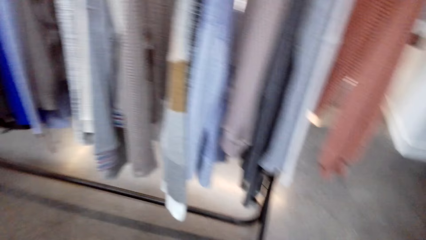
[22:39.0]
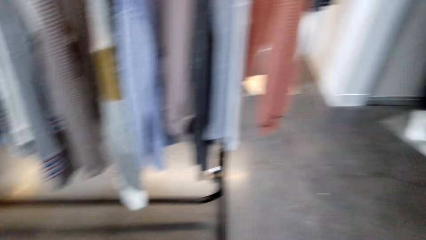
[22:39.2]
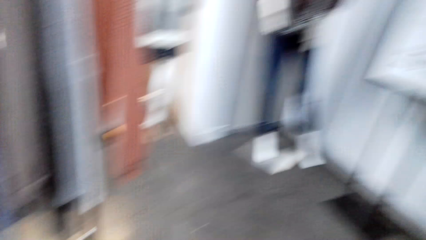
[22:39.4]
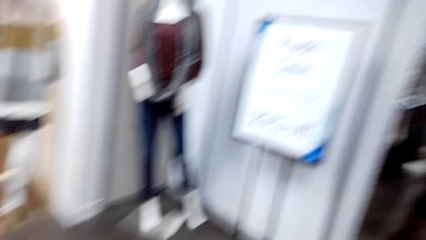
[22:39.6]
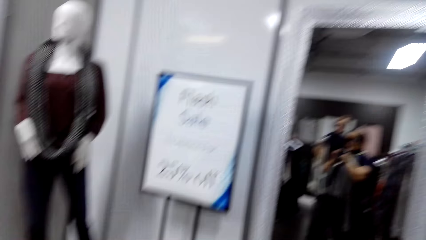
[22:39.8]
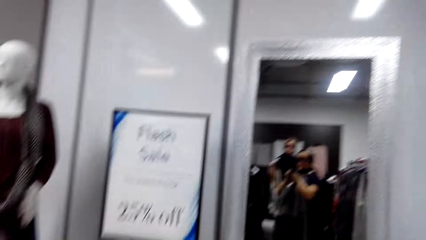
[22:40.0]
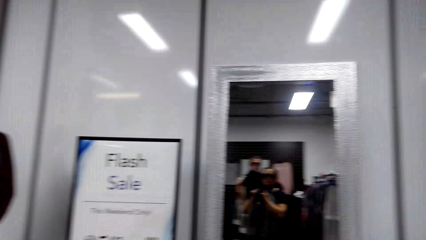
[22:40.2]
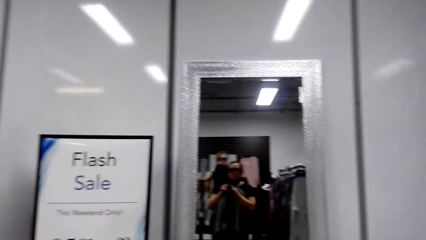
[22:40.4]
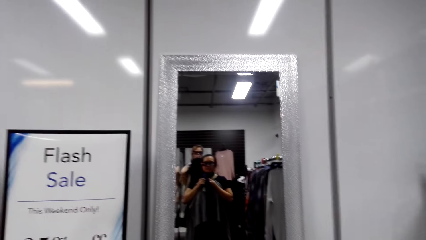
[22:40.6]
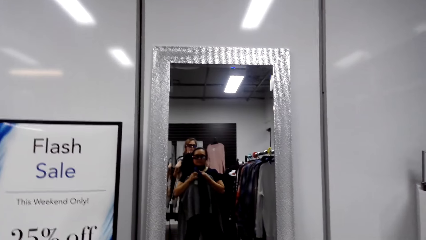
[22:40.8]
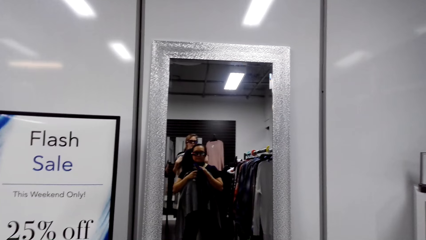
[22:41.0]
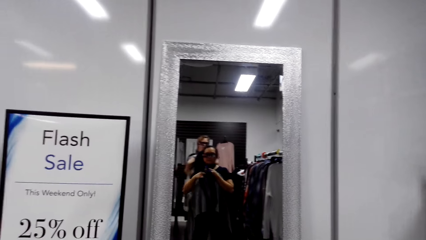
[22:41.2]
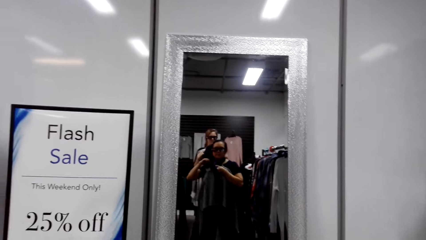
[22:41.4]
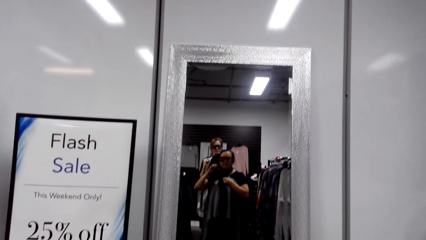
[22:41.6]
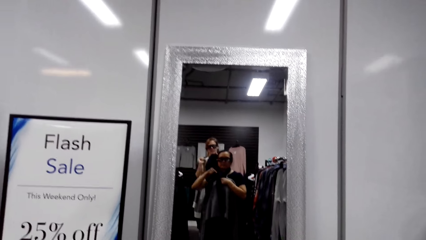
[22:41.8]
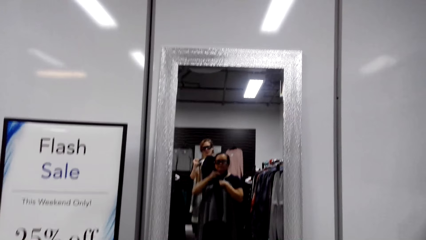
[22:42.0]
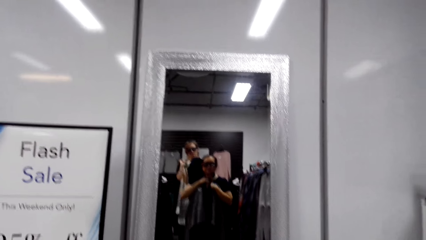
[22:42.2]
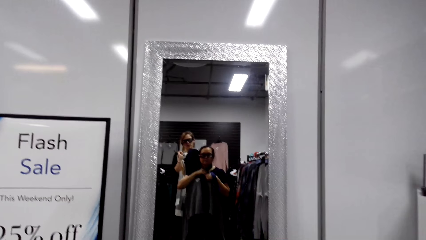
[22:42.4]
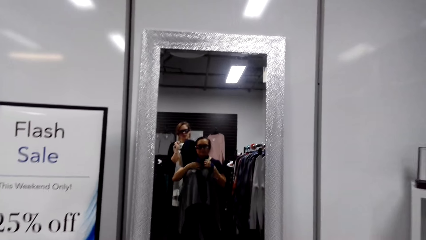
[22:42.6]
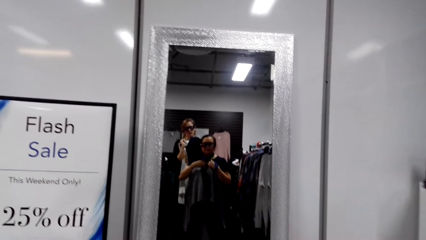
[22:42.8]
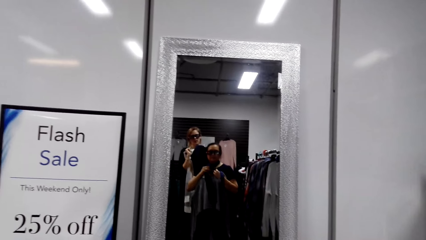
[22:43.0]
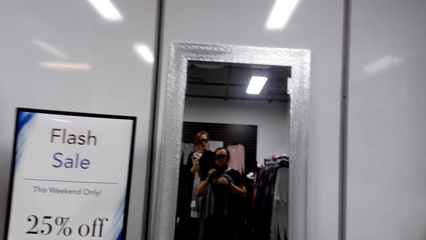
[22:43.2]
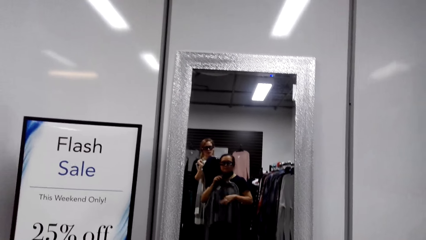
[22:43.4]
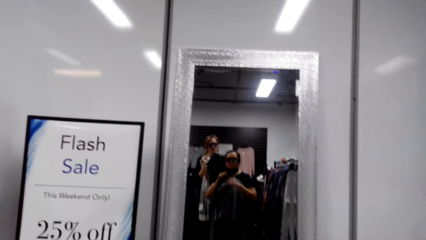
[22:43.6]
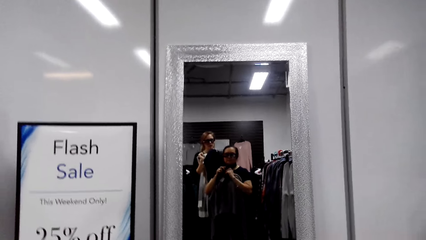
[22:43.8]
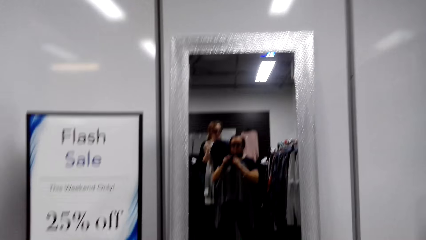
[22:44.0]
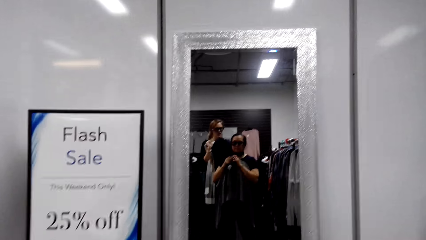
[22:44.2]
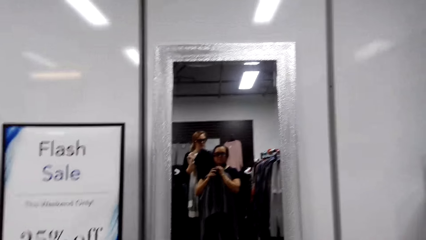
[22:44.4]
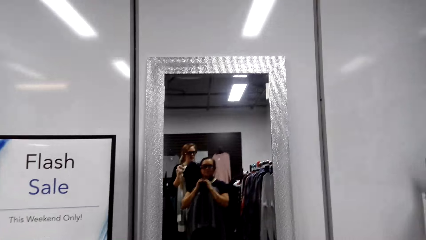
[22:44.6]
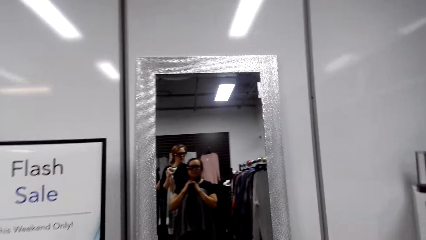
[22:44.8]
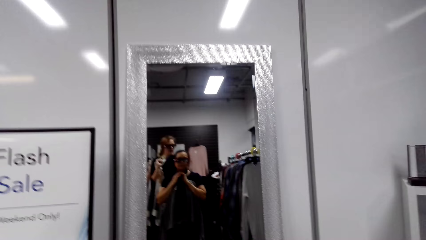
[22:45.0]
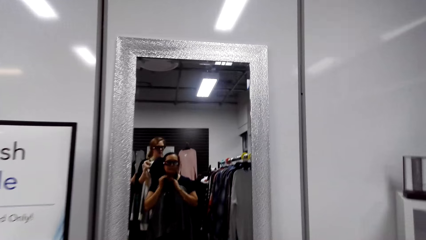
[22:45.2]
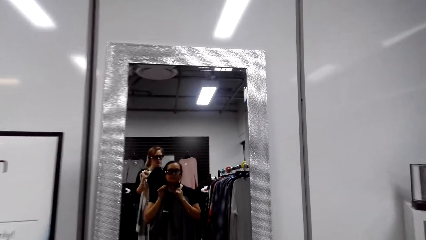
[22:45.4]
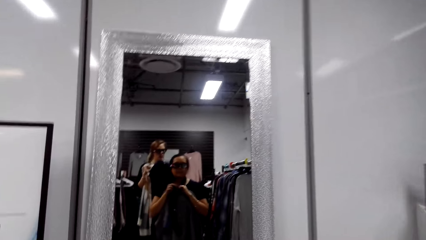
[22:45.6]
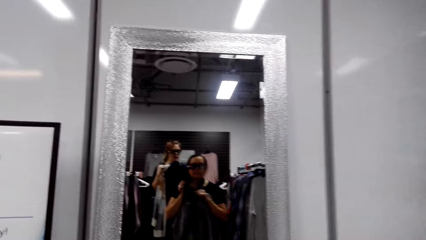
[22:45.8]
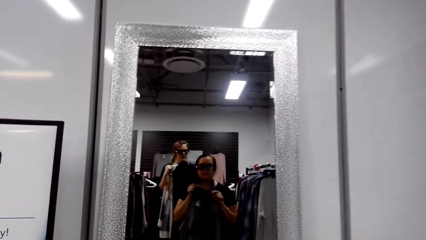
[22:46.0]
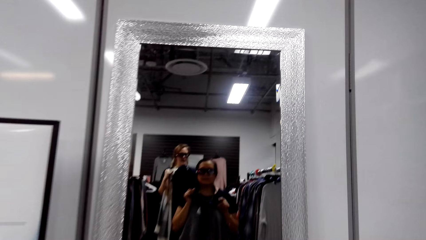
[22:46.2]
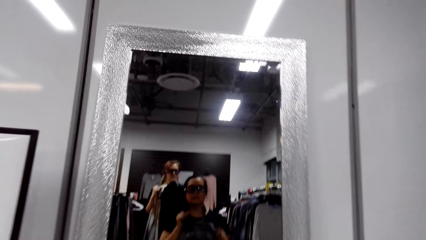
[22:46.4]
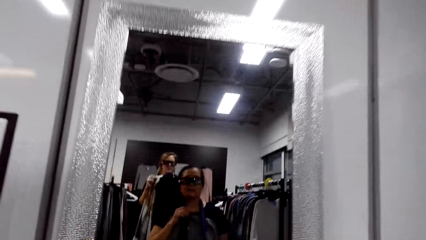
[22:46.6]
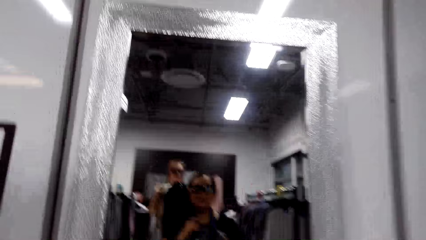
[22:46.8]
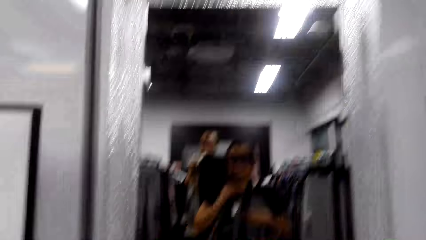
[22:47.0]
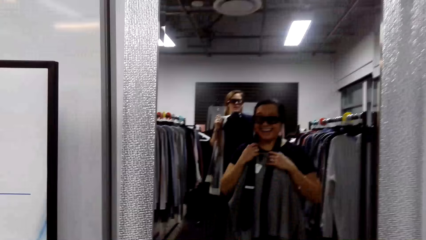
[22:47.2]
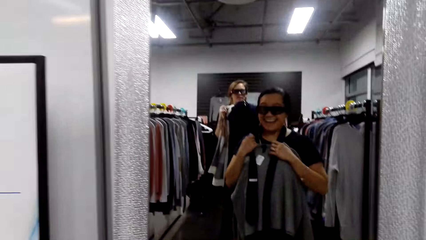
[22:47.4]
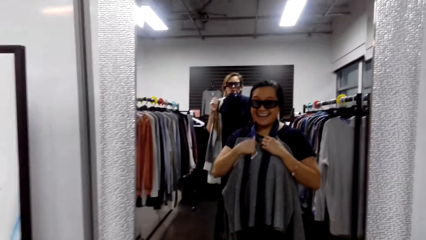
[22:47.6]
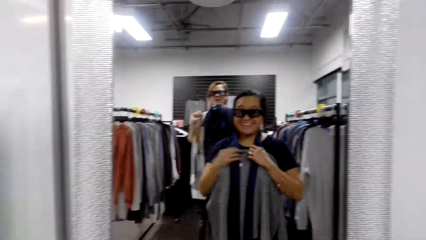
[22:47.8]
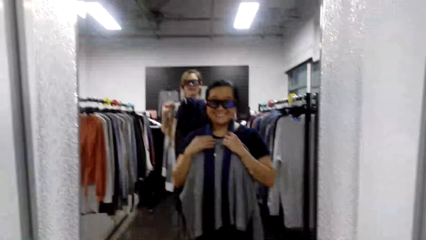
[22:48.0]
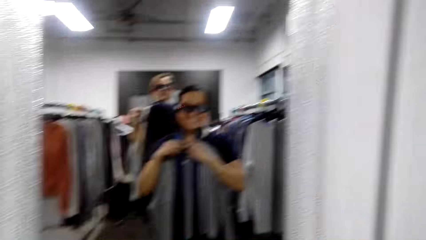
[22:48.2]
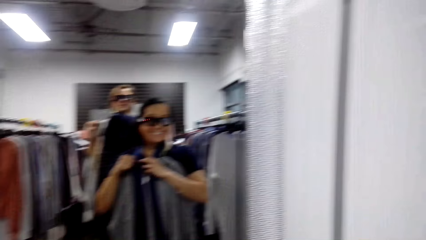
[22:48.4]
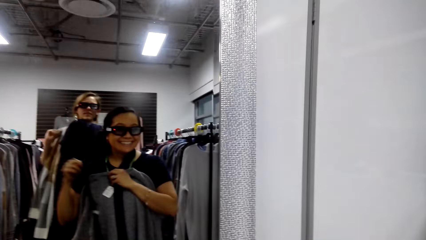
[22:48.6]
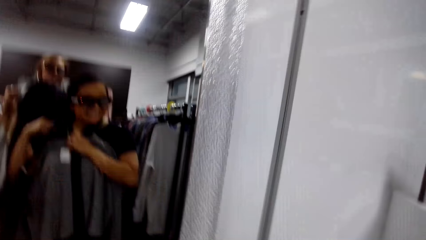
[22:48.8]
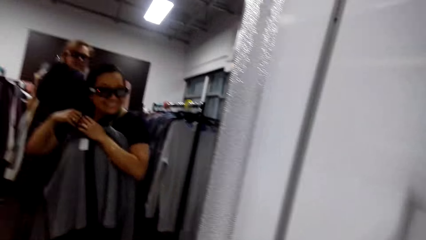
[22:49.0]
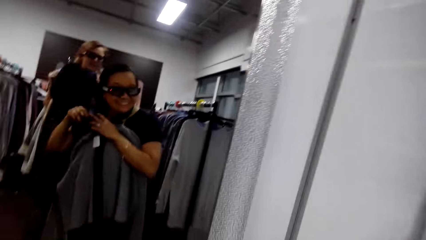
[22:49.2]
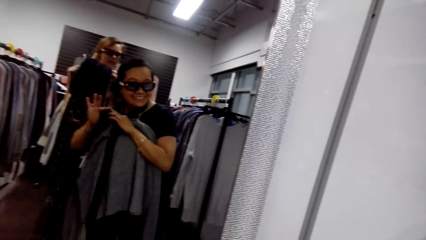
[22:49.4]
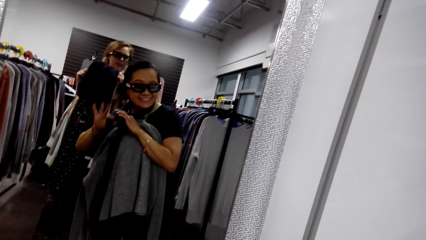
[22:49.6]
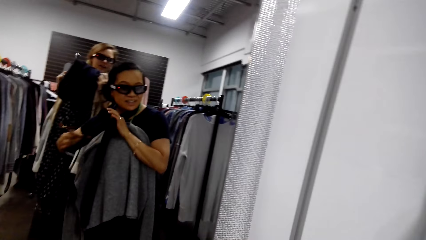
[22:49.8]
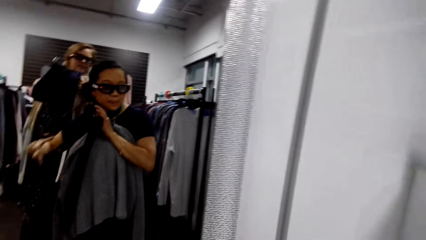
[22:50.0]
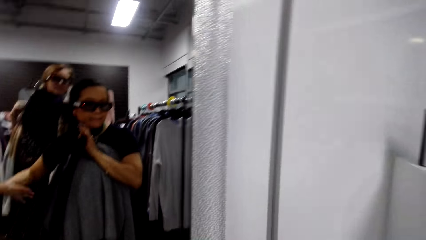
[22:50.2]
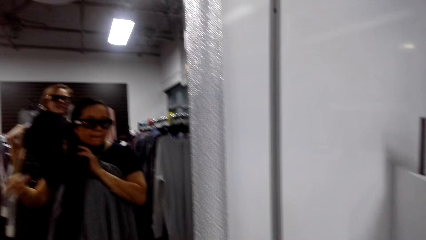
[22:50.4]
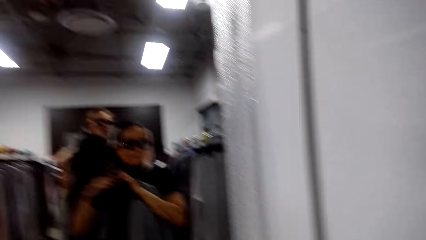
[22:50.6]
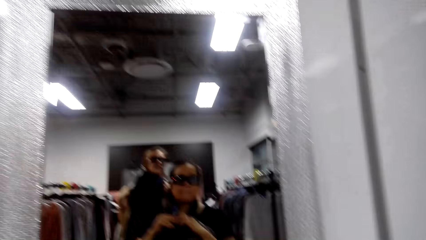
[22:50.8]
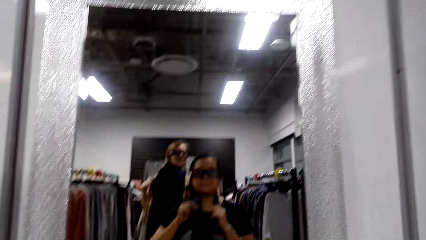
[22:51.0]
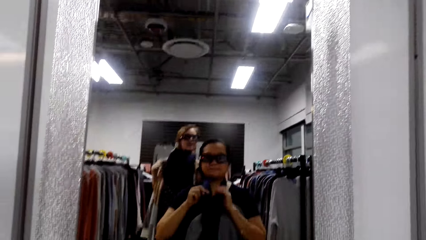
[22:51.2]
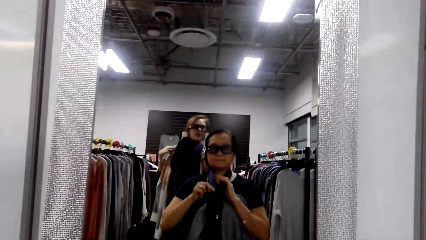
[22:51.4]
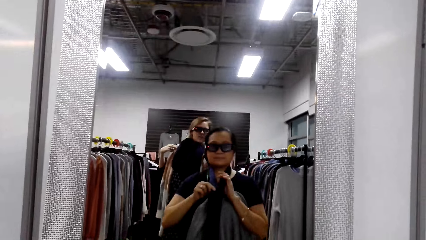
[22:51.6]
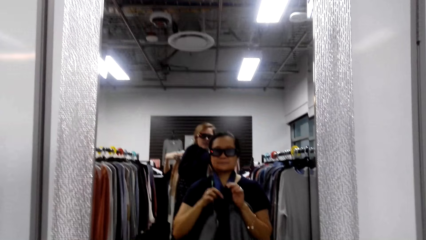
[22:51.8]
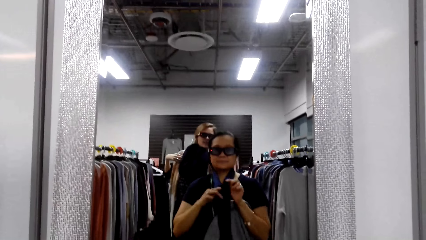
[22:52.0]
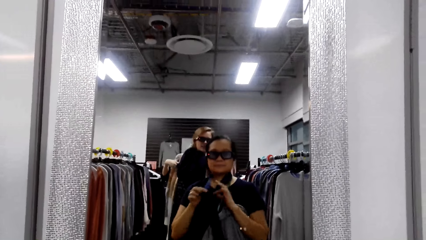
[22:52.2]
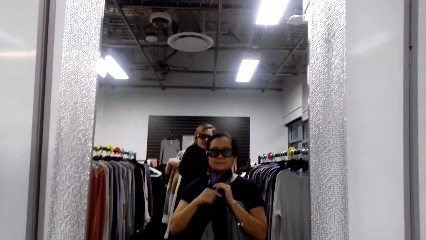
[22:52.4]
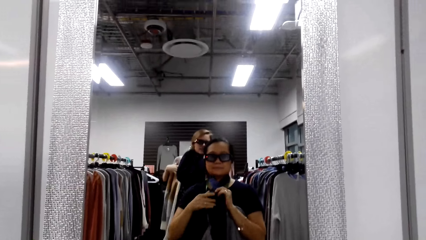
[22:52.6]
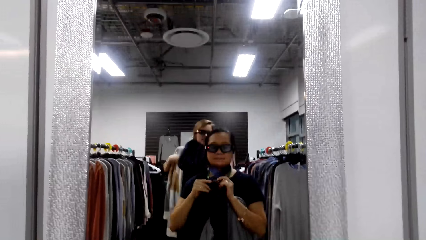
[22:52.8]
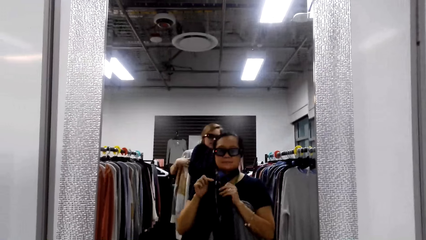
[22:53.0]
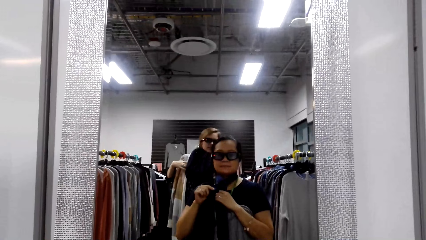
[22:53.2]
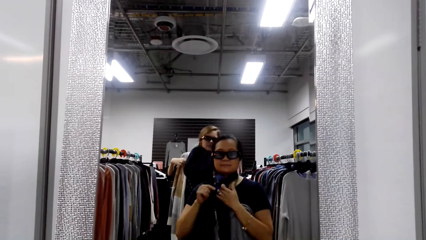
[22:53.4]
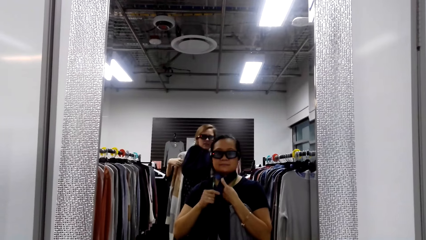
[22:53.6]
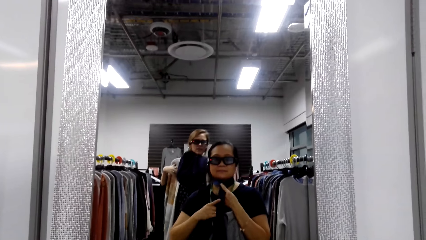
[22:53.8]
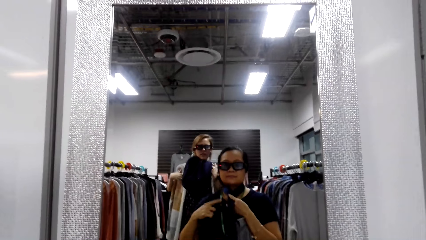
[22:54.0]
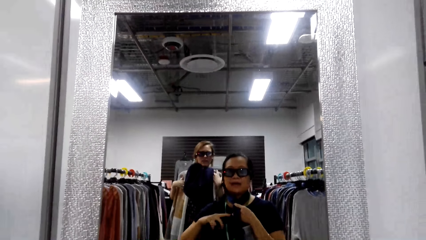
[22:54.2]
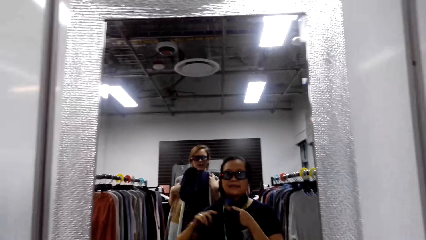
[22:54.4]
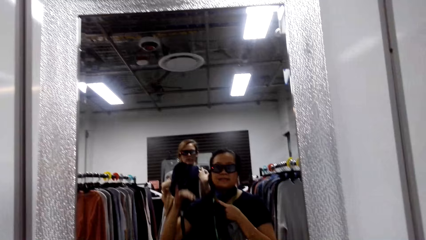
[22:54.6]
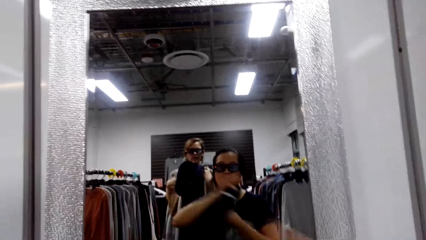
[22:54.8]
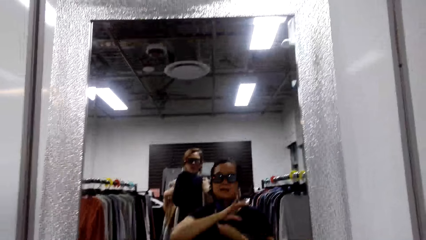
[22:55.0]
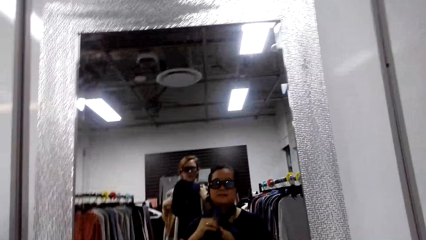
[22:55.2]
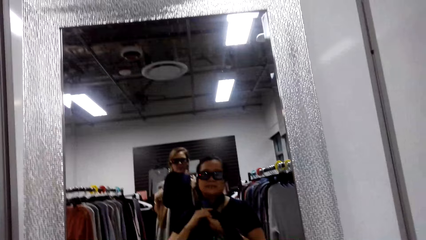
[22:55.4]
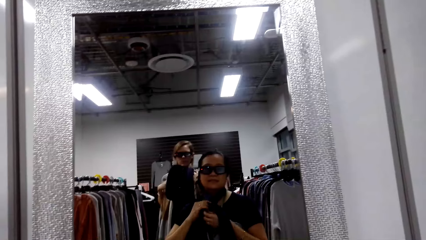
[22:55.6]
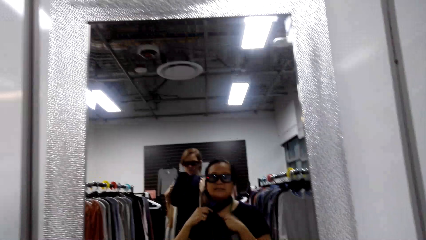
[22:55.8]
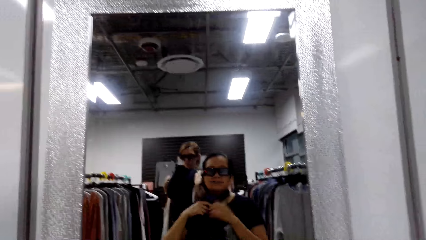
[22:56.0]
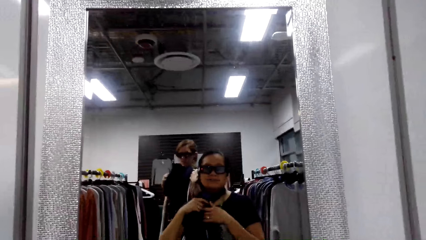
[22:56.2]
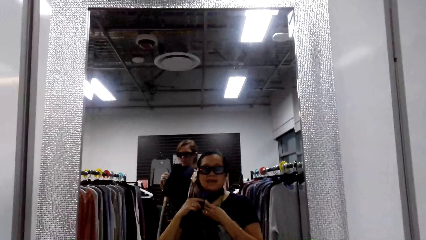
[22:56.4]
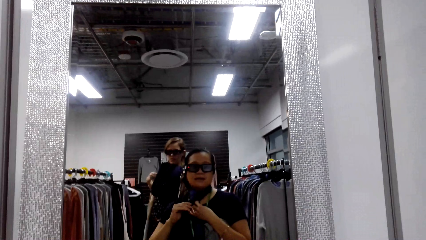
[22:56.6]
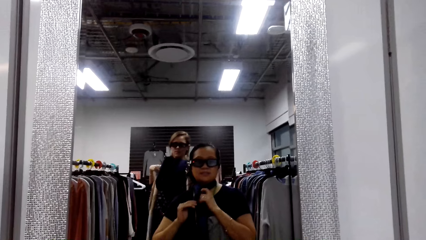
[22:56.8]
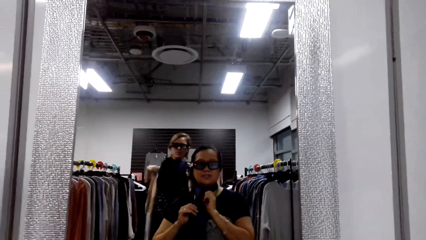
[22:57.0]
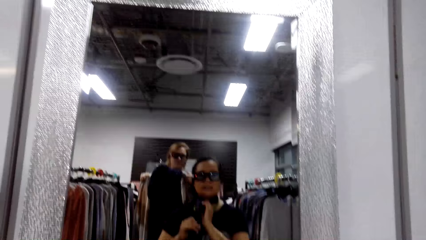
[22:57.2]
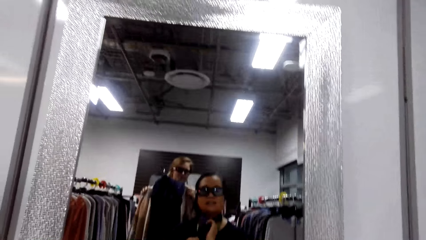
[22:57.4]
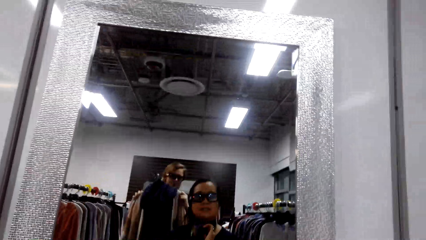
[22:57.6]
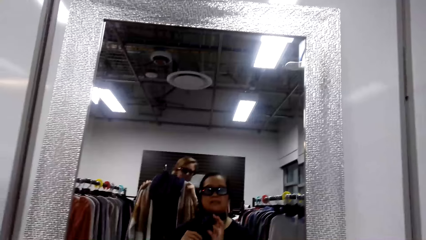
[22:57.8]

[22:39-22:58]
The camera wearer walks and talks. They tie the scarf. A woman talks. Another woman laughs. The other woman ties the scarf. The camera wearer tries on the scarf. The first woman talks. The other woman talks.
